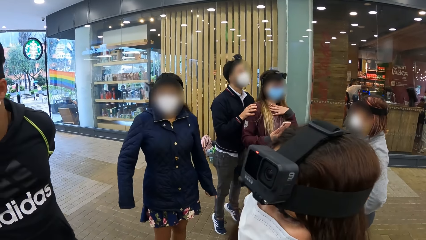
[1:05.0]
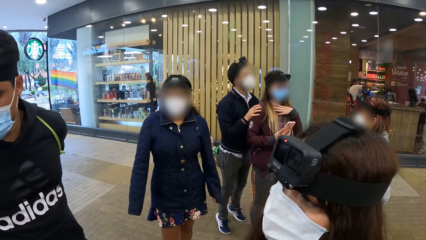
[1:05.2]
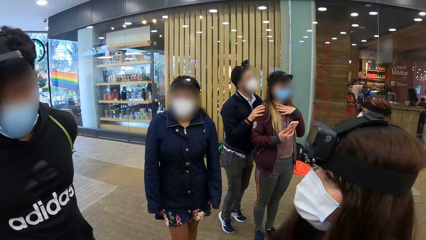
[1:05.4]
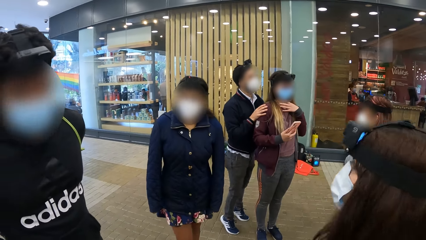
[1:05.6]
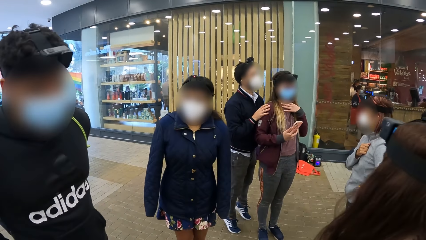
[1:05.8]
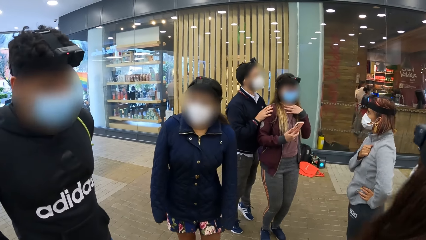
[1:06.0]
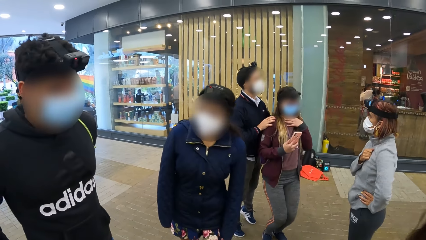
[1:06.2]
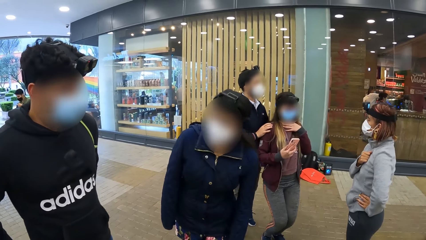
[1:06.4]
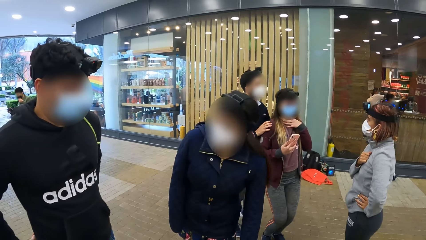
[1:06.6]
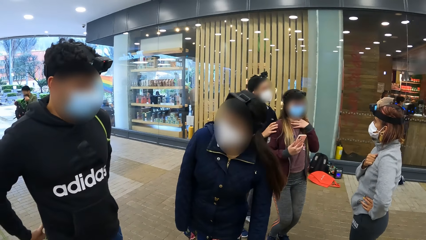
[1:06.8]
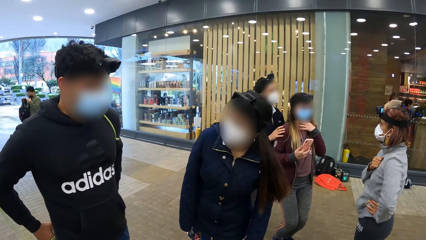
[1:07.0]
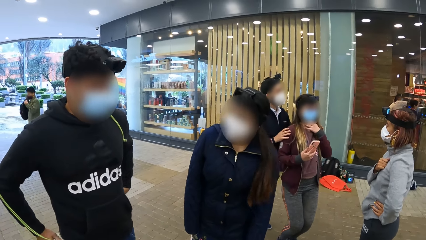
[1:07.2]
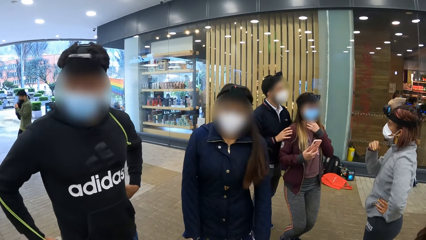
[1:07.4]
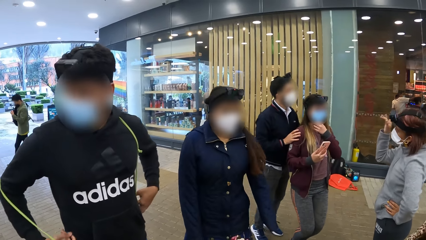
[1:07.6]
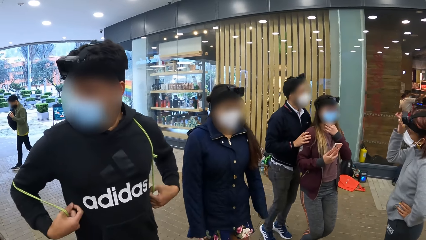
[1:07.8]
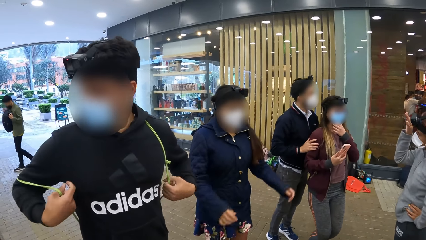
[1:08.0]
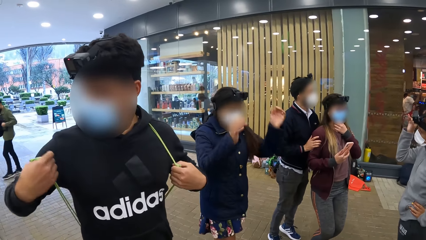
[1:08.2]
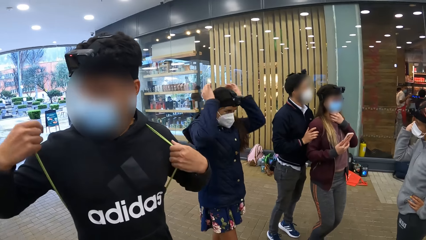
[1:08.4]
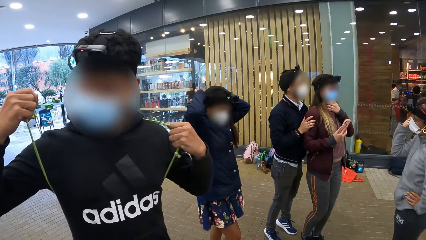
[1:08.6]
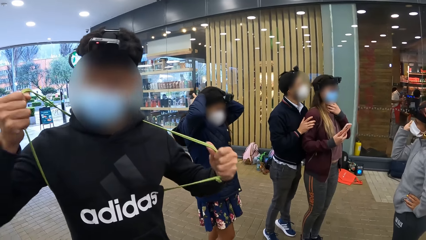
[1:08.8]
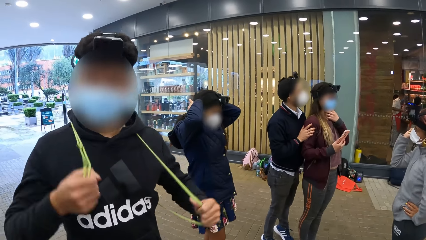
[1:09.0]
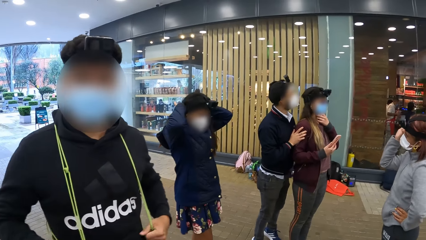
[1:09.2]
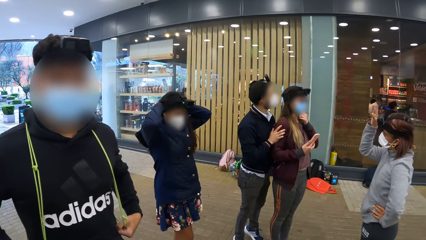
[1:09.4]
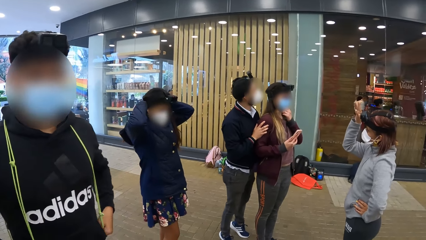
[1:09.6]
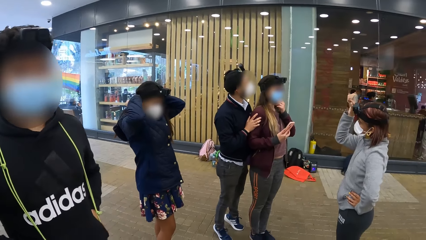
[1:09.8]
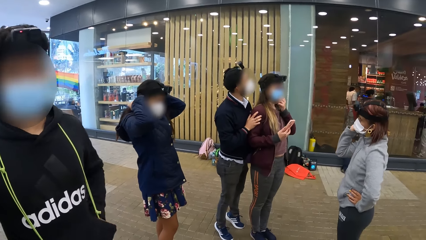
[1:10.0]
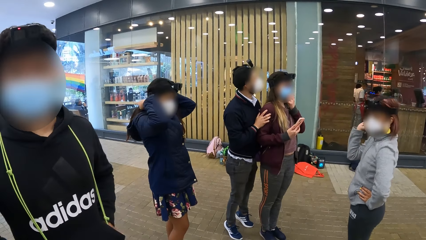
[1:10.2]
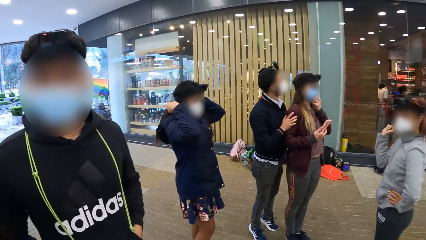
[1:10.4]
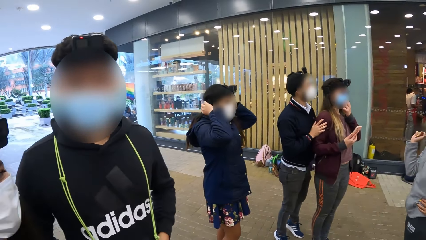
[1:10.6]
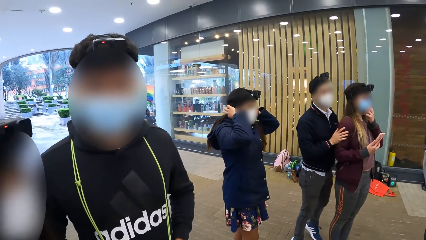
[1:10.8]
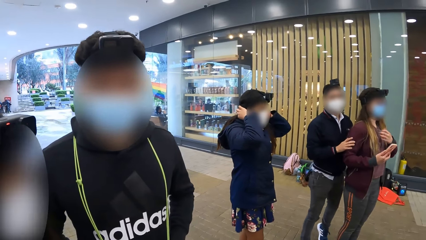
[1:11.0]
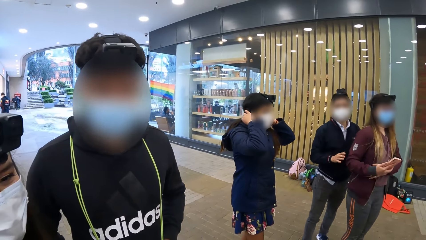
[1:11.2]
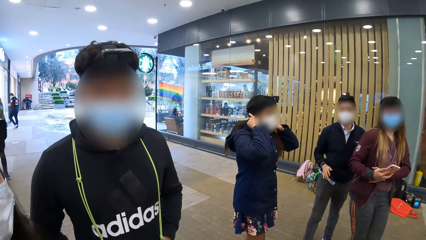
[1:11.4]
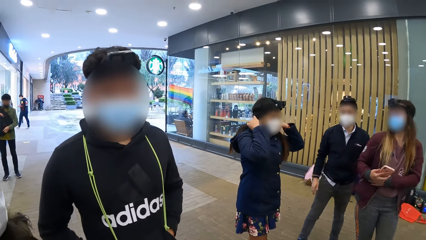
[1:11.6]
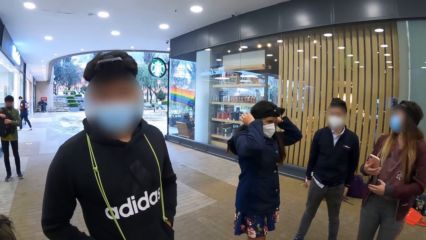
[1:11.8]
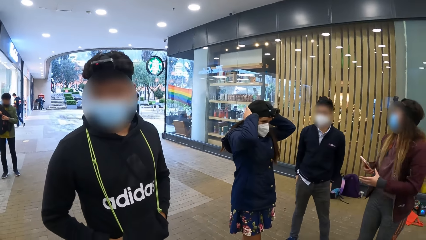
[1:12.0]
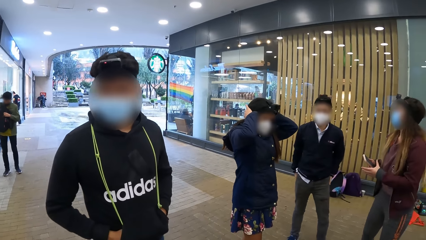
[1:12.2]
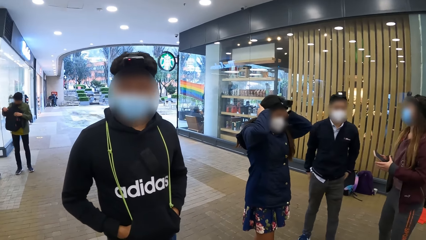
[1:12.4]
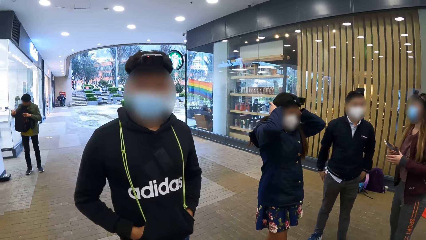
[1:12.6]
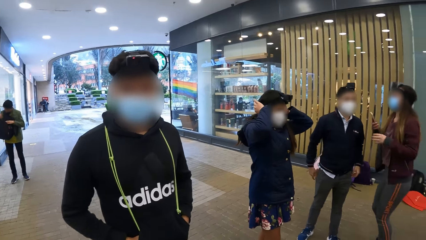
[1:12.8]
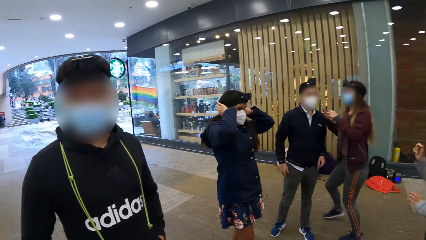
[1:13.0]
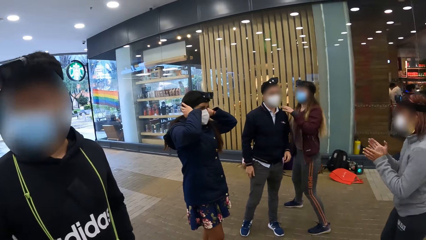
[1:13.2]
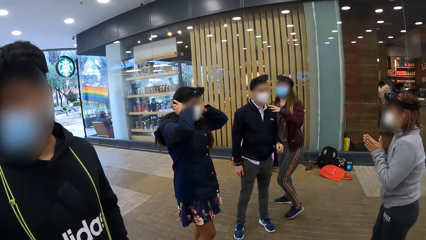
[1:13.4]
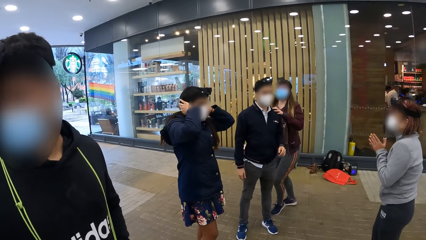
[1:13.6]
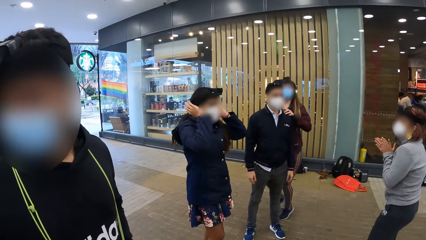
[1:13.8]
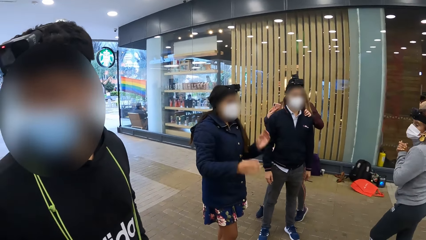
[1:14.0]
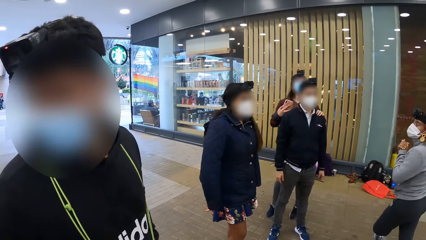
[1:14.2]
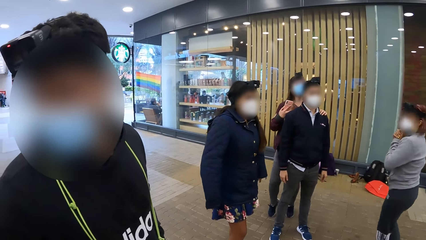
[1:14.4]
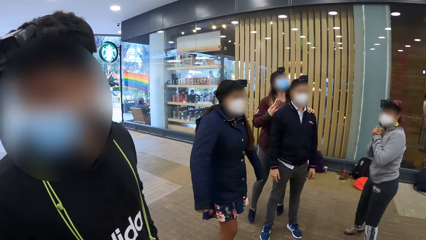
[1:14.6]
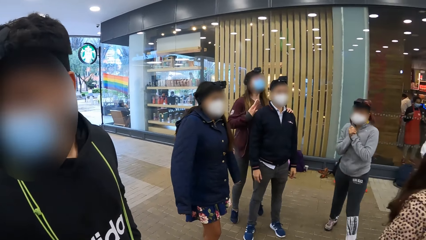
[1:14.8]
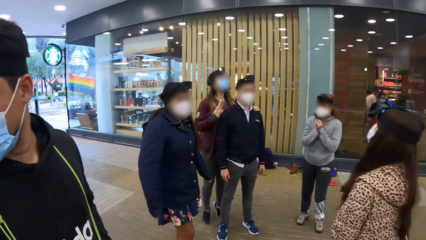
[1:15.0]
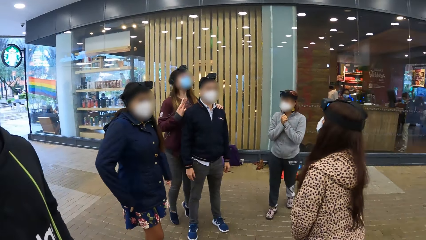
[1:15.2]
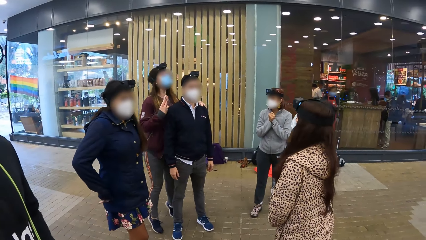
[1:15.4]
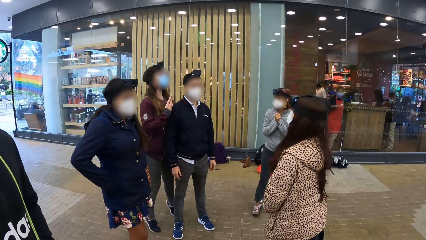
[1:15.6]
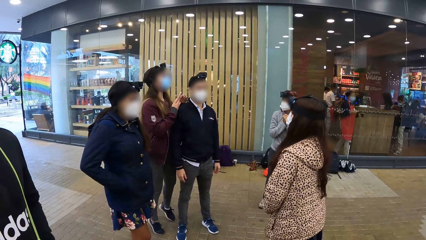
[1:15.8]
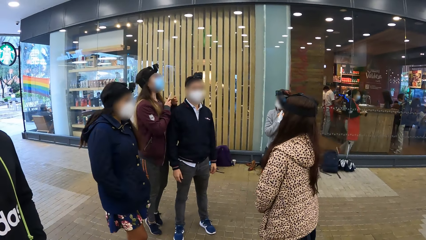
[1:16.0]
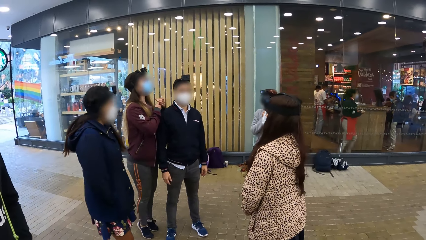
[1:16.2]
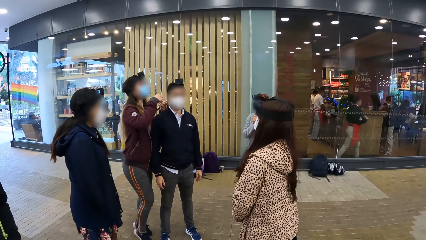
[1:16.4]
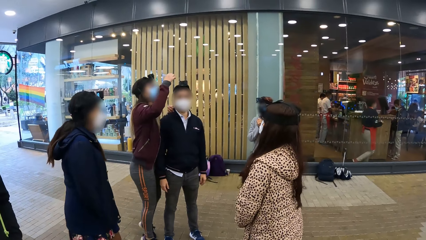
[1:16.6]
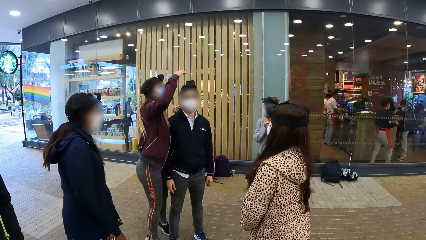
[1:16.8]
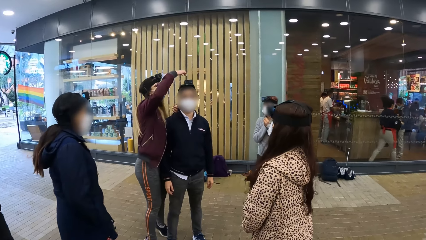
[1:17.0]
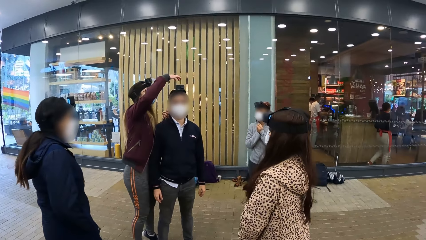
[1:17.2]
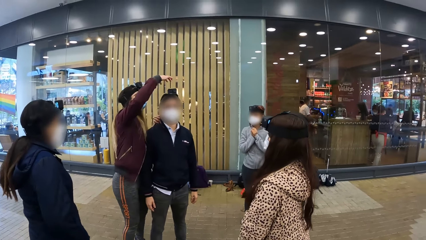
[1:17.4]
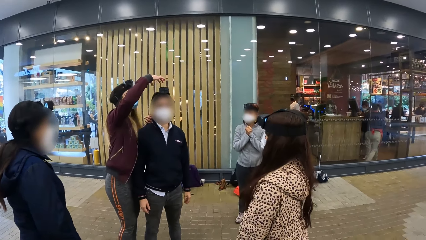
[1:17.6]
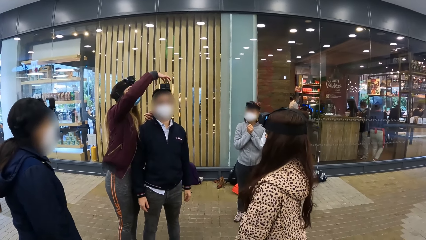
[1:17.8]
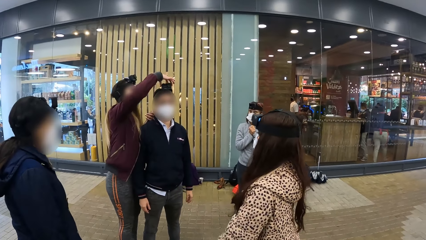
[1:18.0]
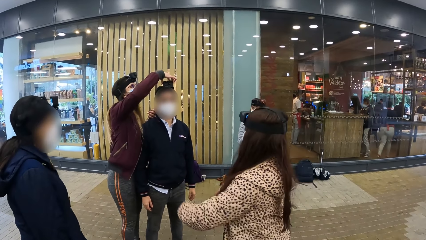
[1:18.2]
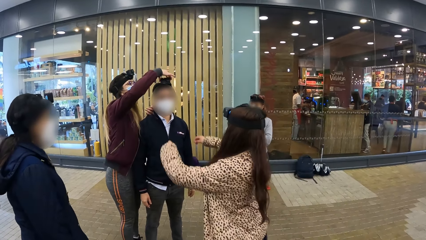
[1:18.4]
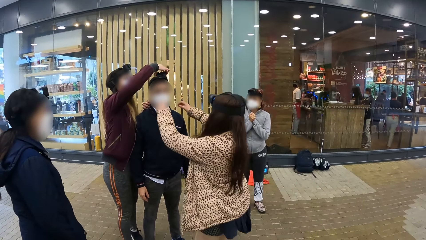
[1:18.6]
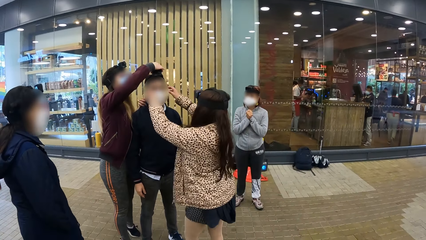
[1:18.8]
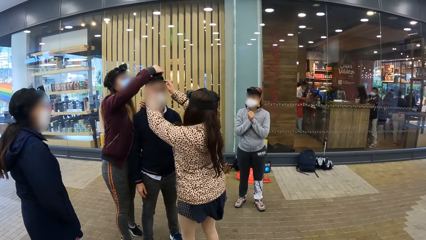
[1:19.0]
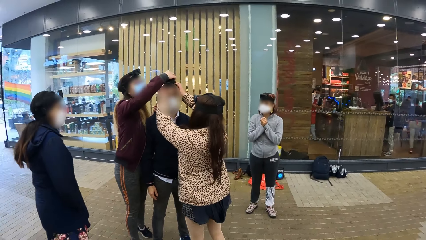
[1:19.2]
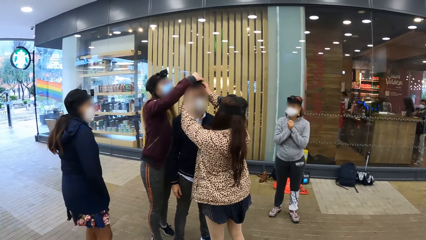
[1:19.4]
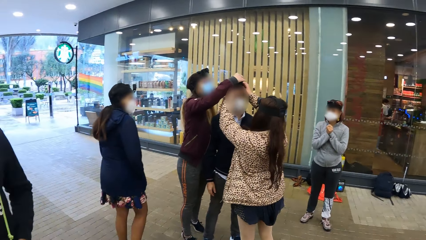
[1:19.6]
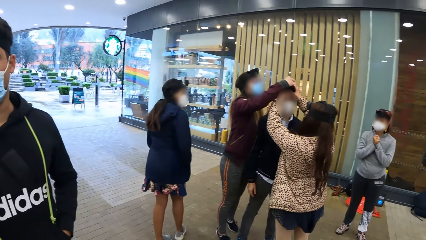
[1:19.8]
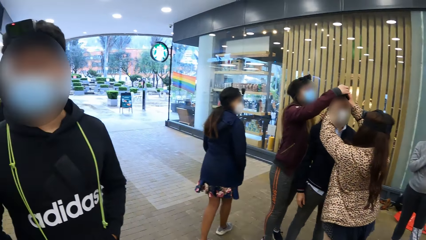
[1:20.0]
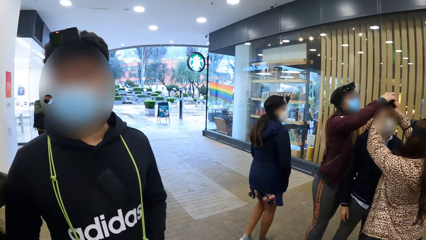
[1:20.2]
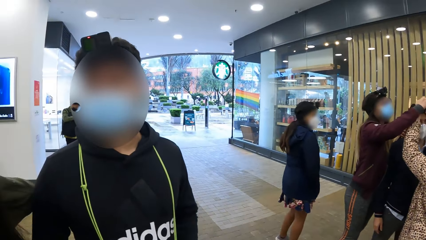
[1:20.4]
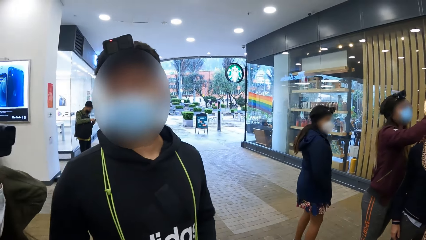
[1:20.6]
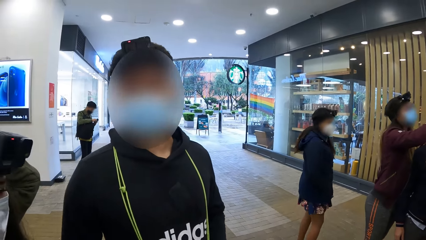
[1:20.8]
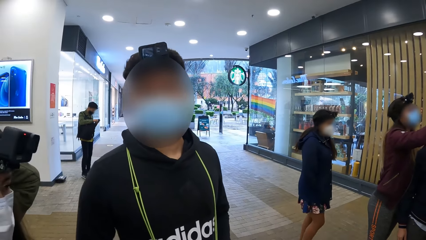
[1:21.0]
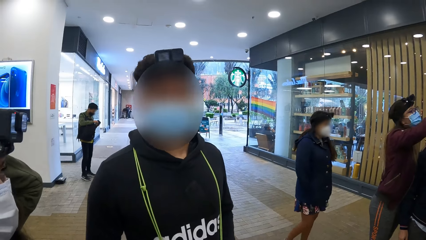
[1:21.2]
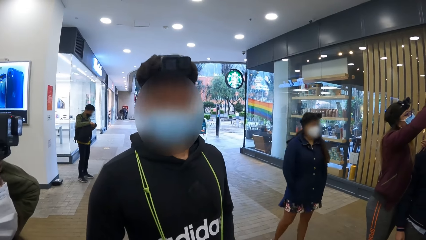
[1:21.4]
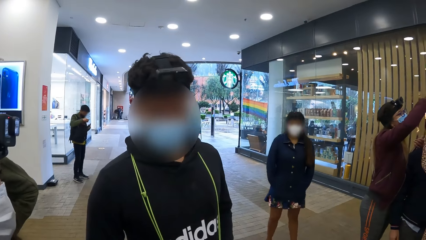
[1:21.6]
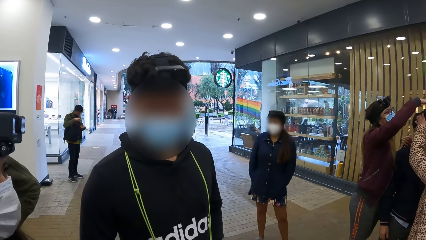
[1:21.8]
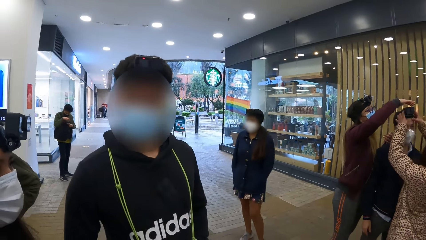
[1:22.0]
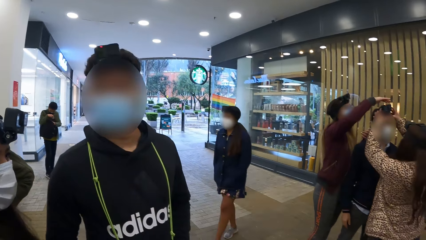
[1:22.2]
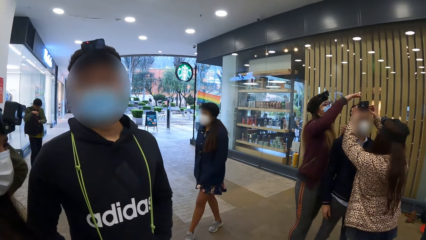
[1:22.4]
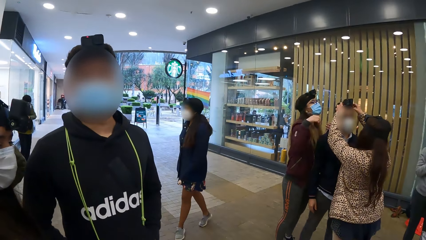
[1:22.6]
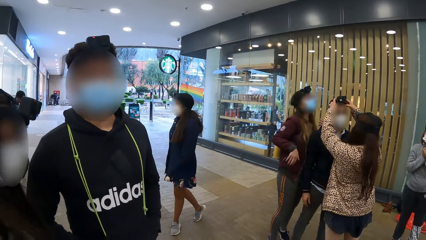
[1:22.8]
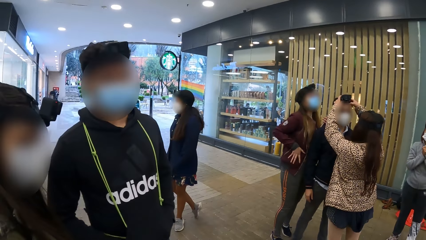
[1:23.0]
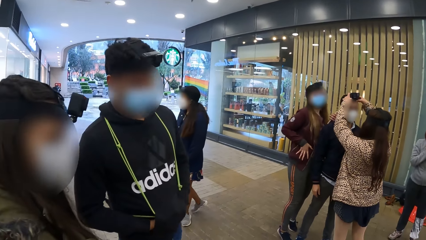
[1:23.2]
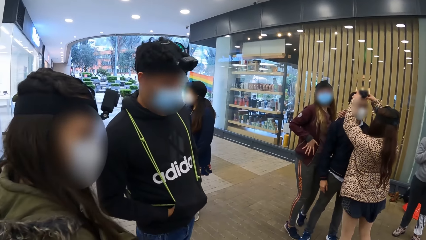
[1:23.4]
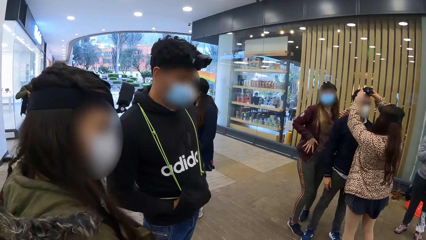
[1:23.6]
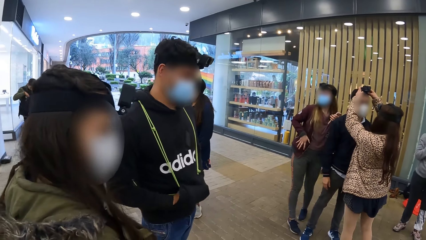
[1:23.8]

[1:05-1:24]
A woman waves her right hand at another woman. The camera wearer dialogues with the person. They look around the mall. The second woman adjusts a man's camera with her right hand. A third woman adjusts the man's camera with both hands. The camera wearer dialogues with the person.
